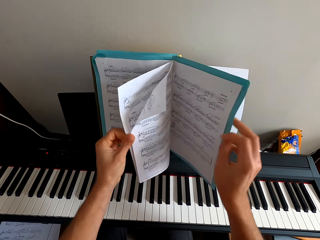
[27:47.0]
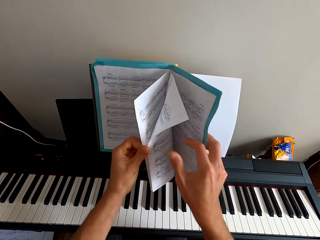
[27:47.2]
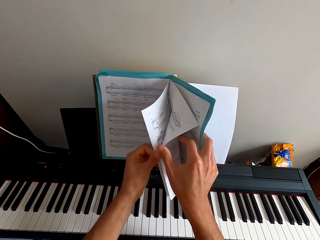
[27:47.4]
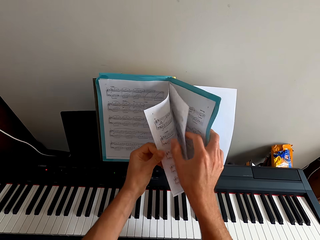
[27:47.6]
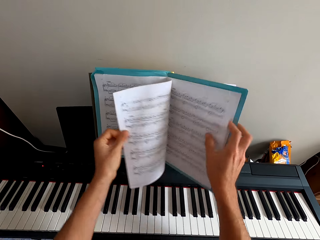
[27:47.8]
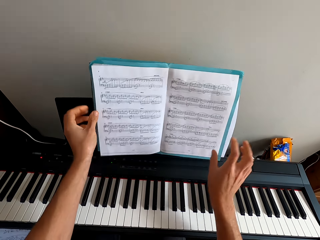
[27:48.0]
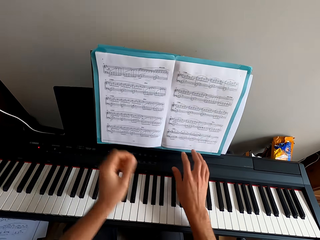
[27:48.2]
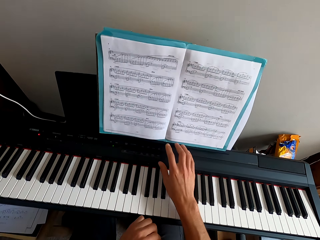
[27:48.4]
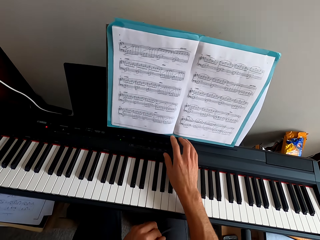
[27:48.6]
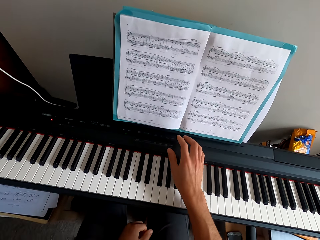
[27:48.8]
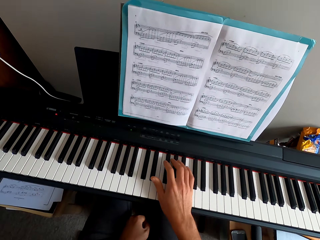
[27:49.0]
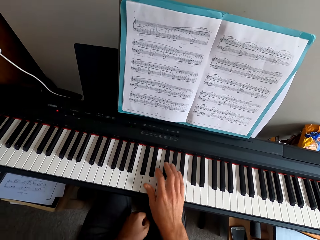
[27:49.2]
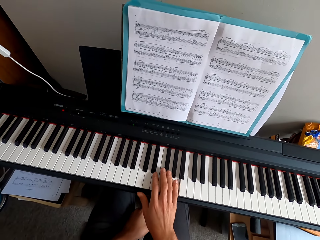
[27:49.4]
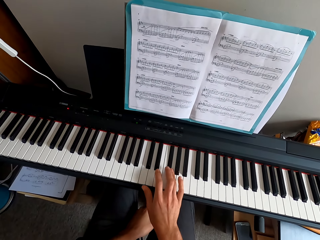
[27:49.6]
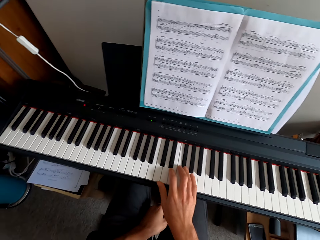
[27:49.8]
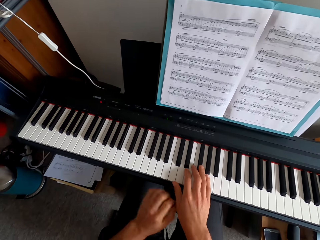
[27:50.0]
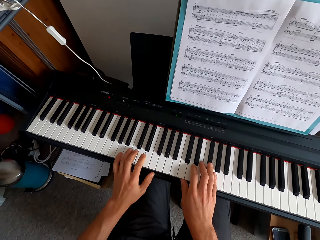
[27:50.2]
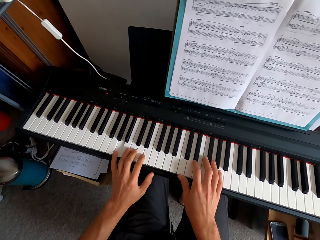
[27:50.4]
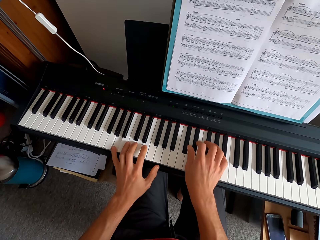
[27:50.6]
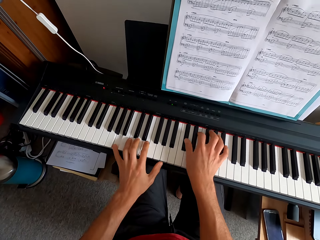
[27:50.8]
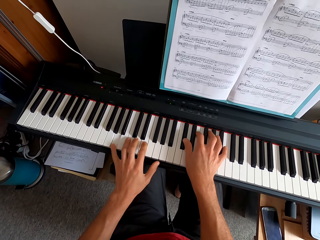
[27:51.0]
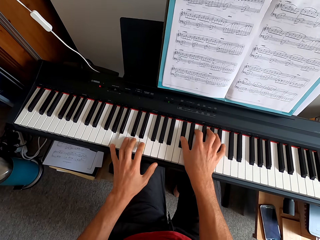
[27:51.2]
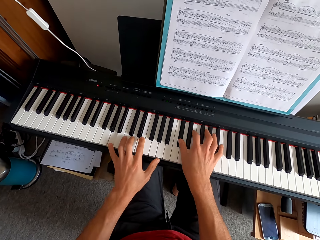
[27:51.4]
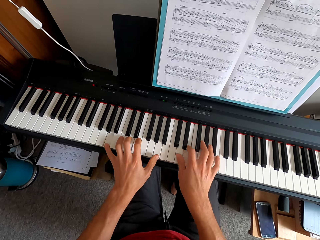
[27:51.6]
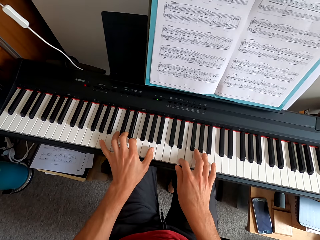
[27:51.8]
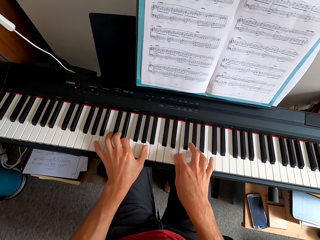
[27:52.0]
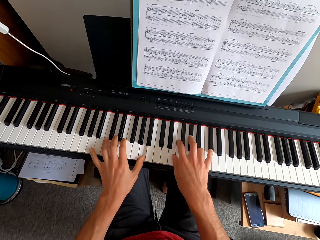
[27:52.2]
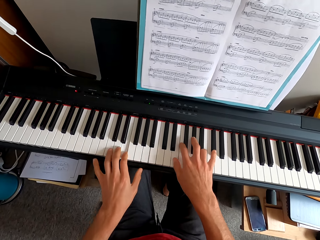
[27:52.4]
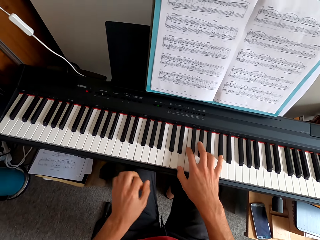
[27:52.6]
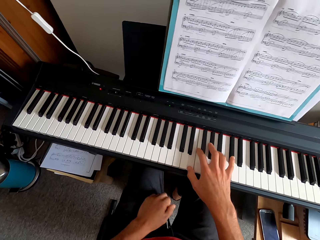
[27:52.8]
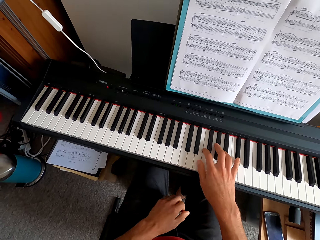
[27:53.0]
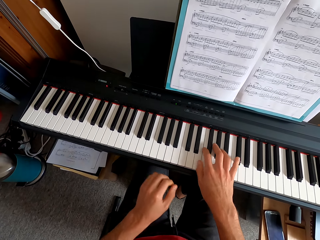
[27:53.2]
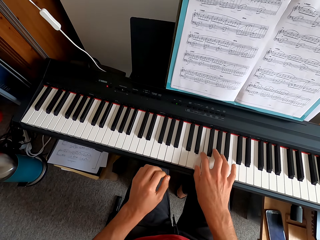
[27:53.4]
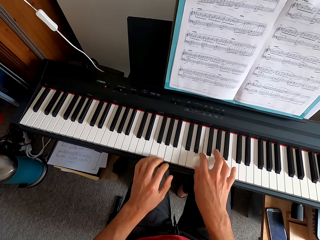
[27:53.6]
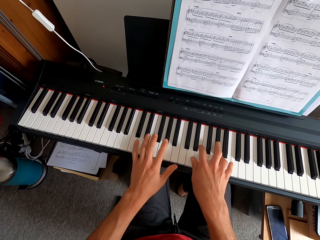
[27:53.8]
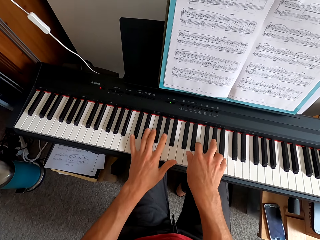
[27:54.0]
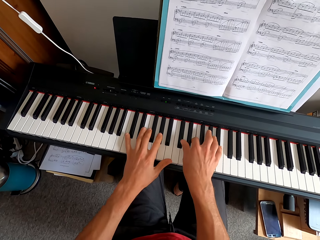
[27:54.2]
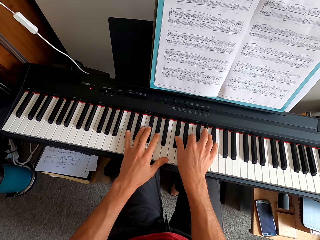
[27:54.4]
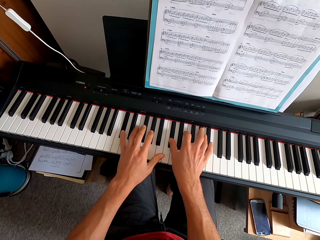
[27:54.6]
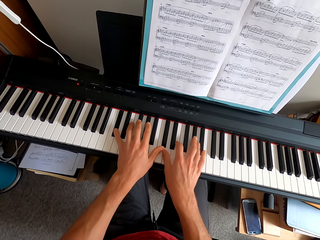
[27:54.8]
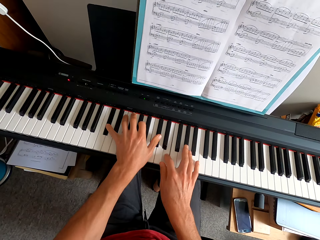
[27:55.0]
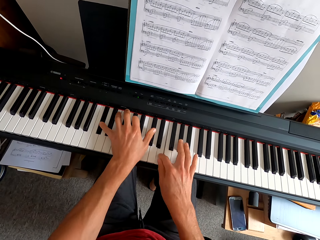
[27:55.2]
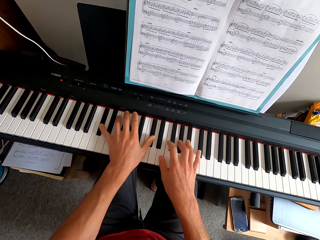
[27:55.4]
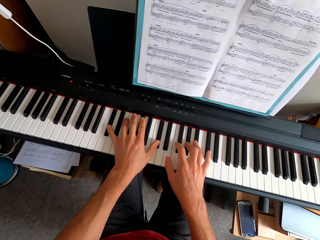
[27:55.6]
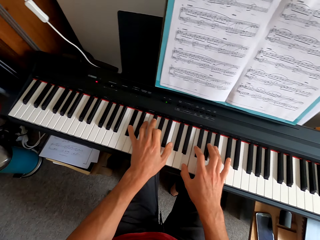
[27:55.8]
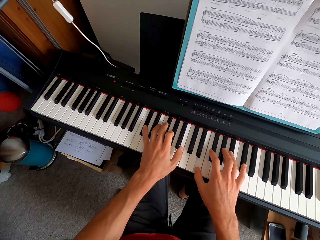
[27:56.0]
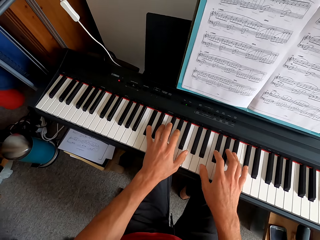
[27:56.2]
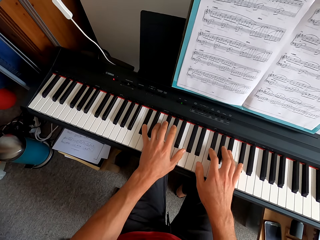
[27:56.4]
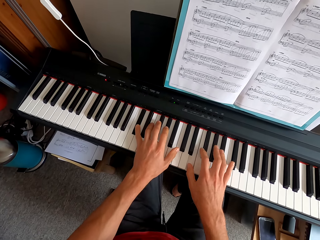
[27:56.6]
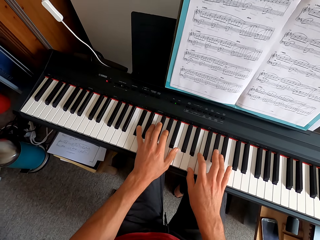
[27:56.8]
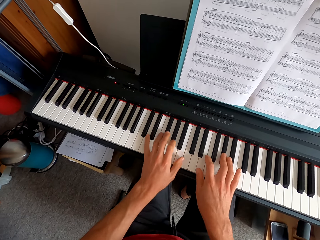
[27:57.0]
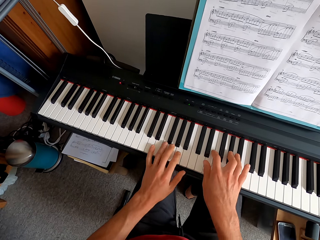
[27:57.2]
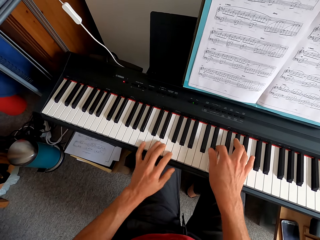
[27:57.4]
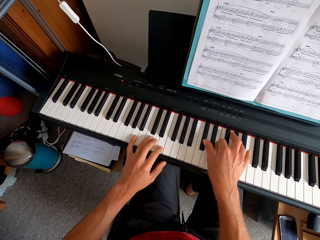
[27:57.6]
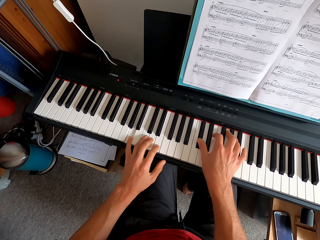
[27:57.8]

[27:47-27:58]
The camera wearer holds the booklet with both hands. He plays the keyboard. He flips the notebook on to the other side. He plays the keyboard with both hands. He pulls his hand off the keyboard. He plays the keyboard with both hands.

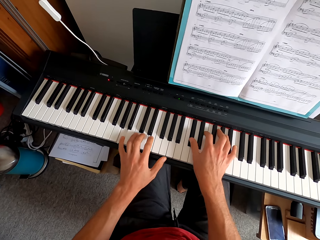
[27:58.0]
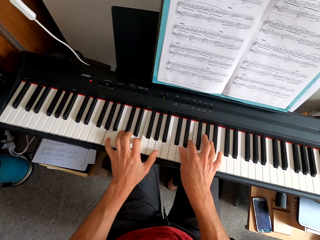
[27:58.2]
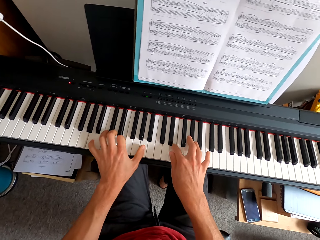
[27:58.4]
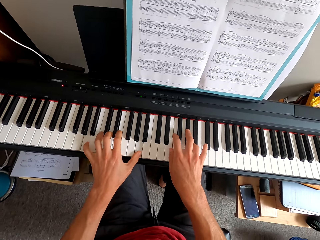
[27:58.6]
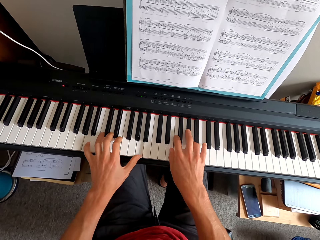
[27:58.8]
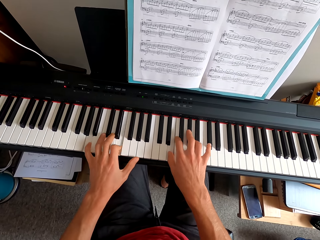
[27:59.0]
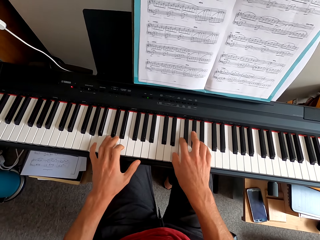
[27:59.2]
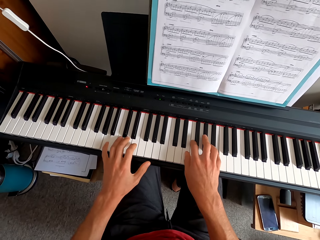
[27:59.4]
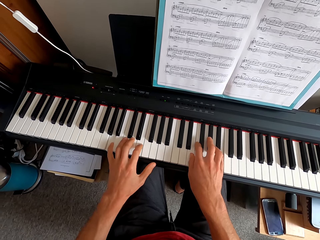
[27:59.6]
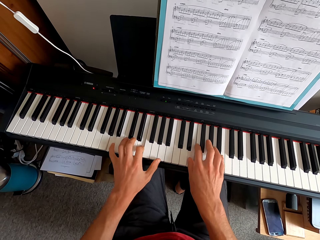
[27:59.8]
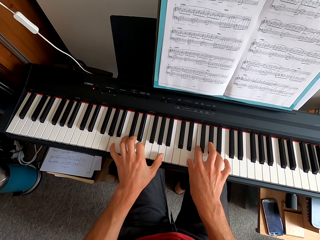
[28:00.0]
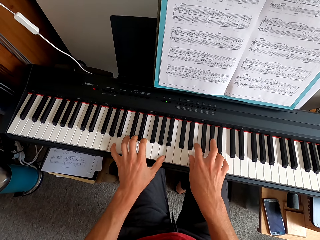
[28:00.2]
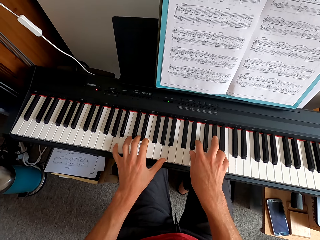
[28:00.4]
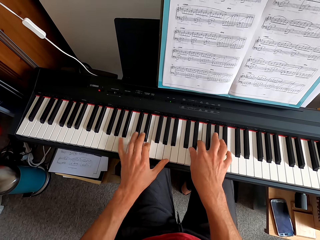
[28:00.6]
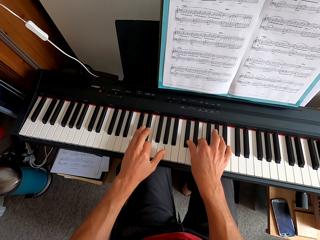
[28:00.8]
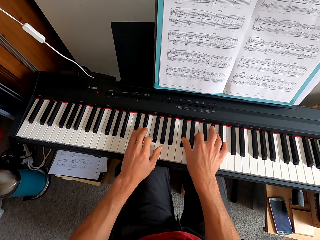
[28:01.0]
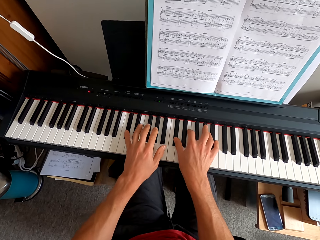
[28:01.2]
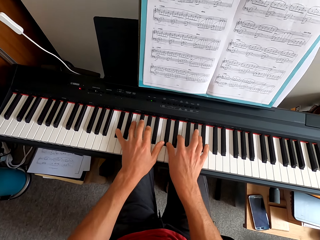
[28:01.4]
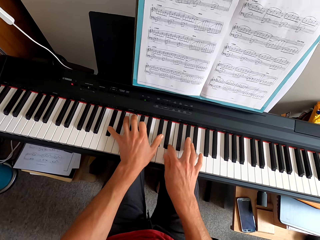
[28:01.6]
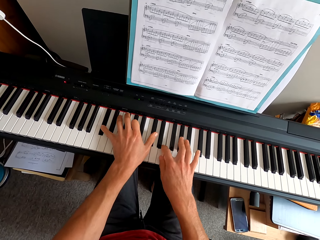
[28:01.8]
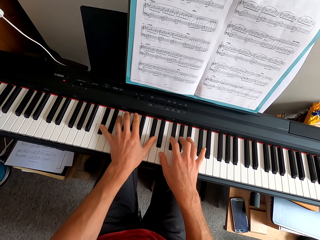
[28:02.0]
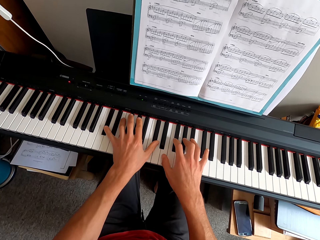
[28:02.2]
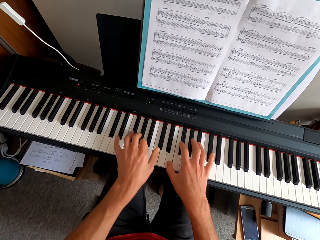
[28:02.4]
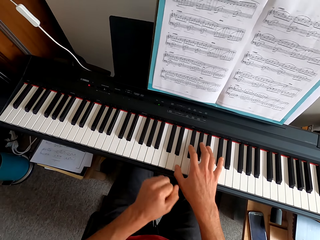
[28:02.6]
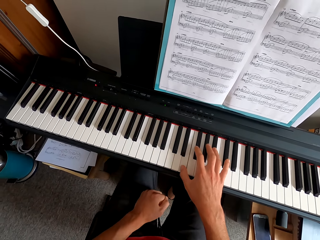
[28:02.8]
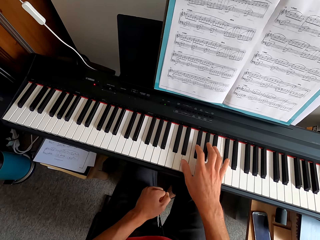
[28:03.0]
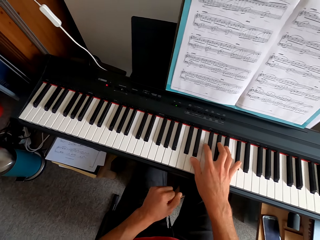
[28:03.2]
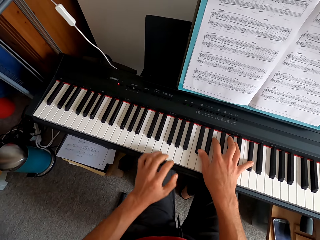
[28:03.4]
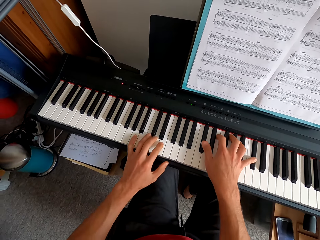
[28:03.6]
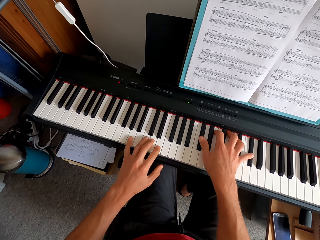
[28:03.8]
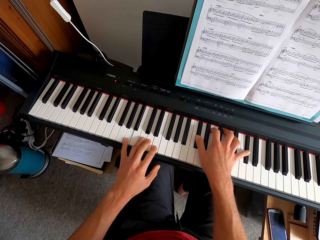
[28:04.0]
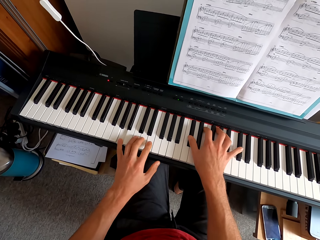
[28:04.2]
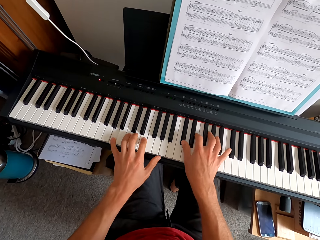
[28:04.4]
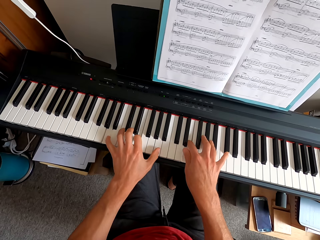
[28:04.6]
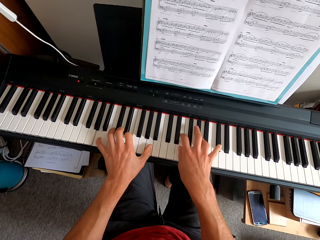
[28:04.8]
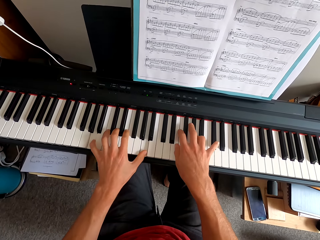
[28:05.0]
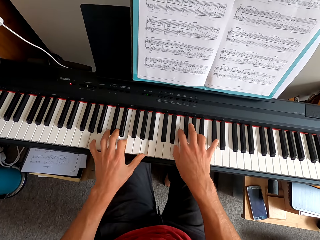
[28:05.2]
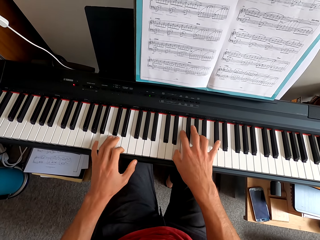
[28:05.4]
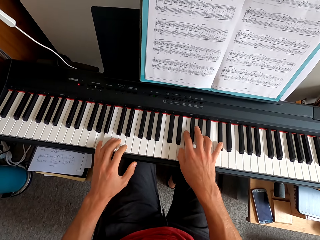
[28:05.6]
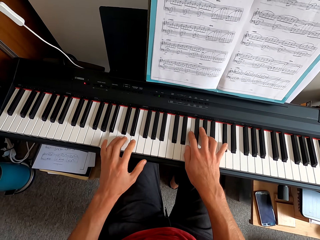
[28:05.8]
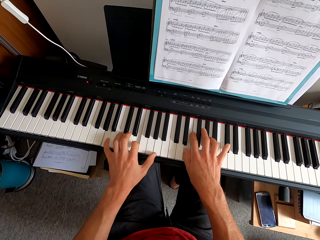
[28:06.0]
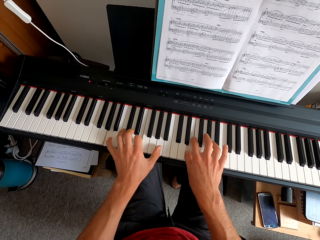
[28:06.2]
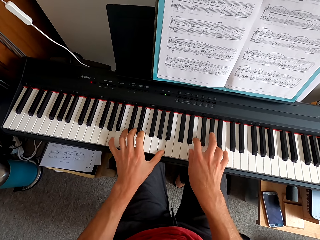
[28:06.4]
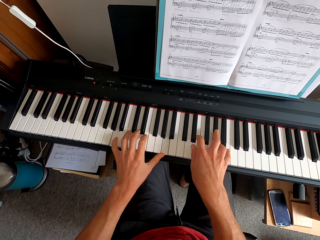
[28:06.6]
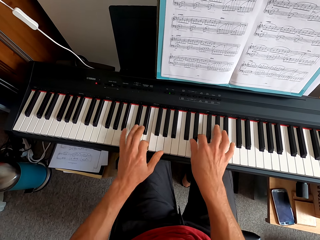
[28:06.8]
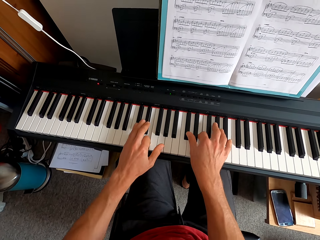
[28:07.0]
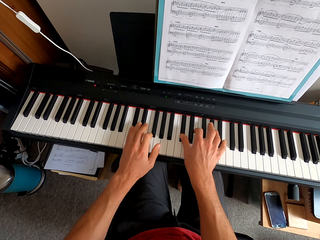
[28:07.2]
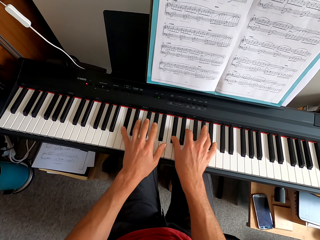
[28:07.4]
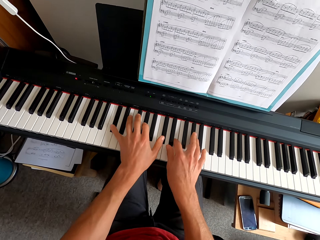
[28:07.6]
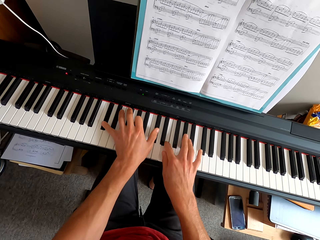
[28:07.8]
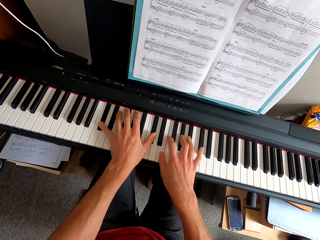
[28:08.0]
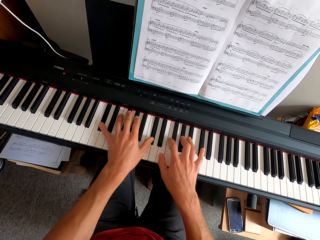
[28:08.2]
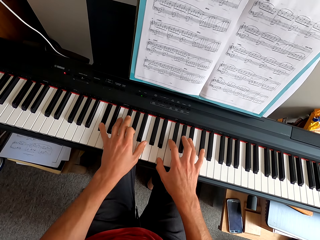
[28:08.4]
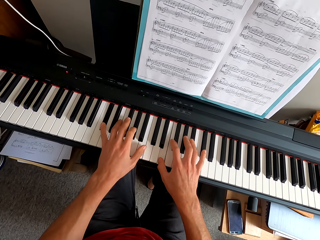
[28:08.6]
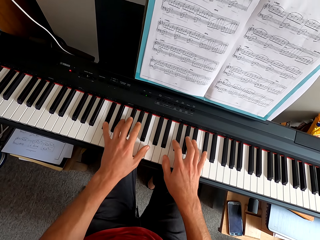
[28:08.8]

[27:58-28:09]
The camera wearer pulls his hand off the keyboard. He plays the keyboard with both hands.
